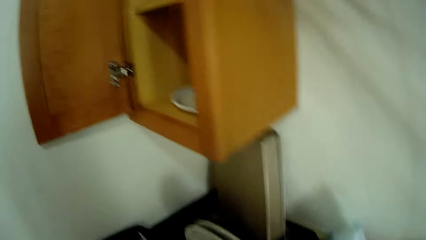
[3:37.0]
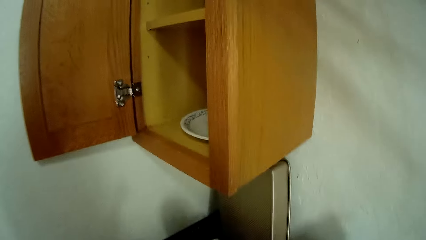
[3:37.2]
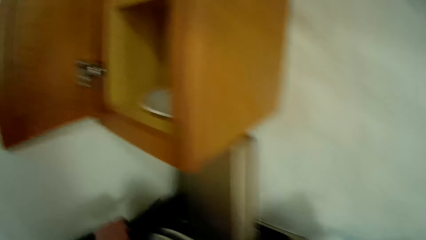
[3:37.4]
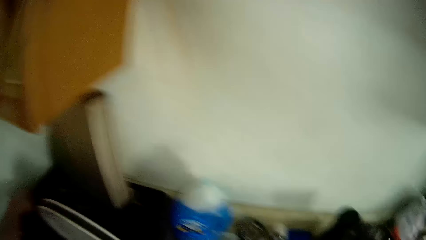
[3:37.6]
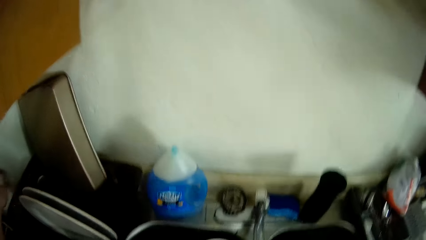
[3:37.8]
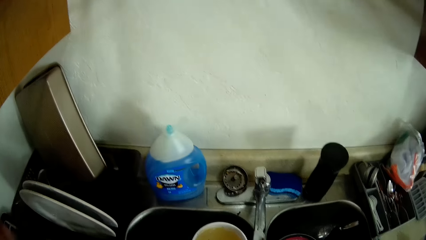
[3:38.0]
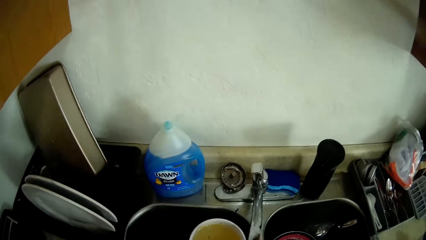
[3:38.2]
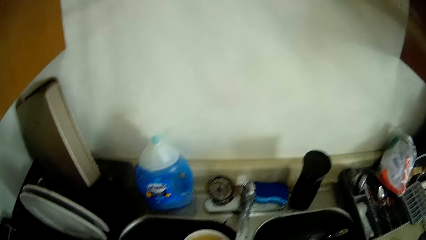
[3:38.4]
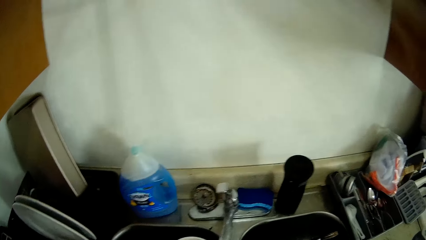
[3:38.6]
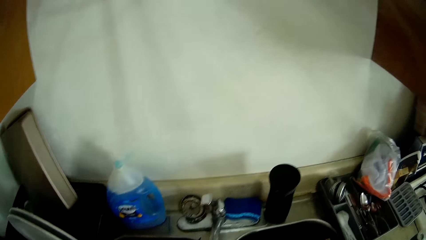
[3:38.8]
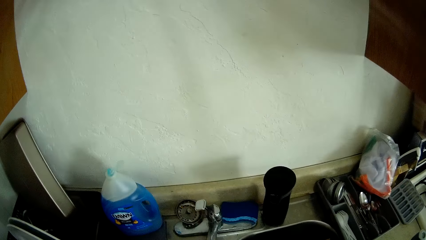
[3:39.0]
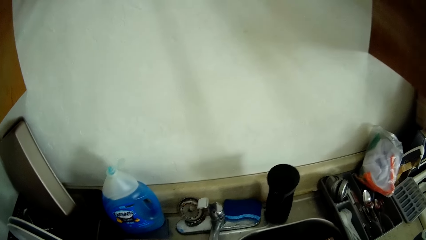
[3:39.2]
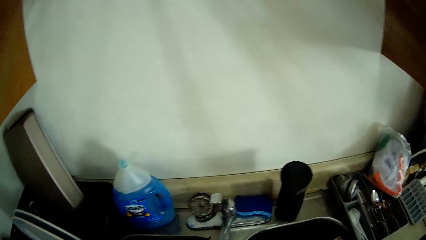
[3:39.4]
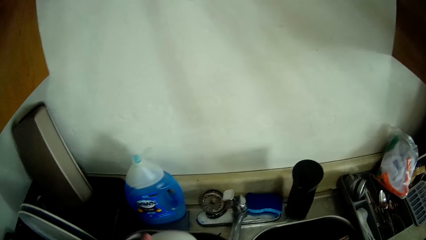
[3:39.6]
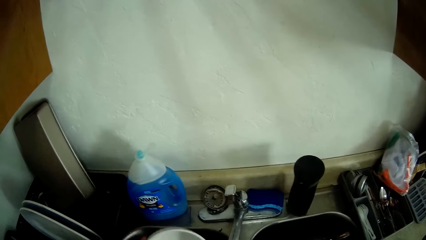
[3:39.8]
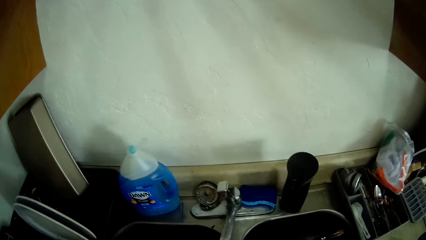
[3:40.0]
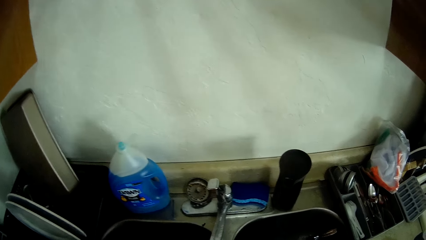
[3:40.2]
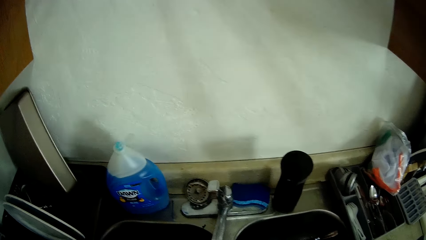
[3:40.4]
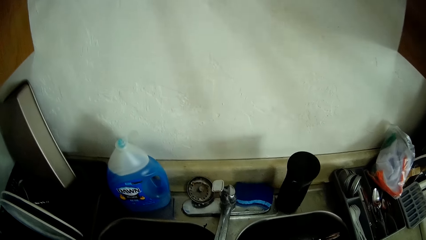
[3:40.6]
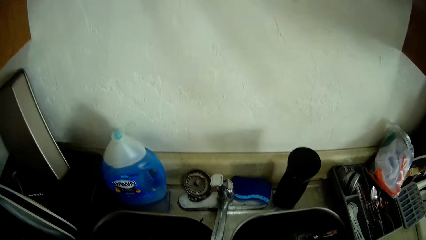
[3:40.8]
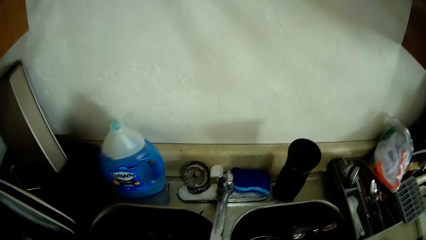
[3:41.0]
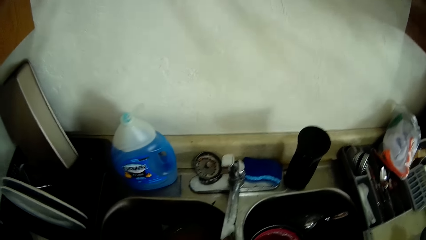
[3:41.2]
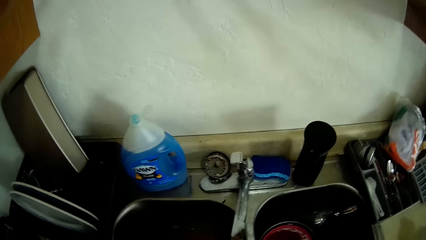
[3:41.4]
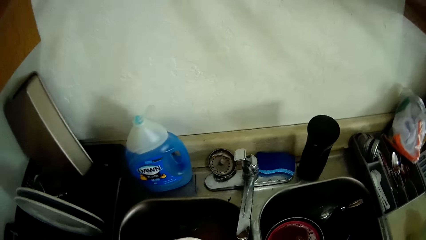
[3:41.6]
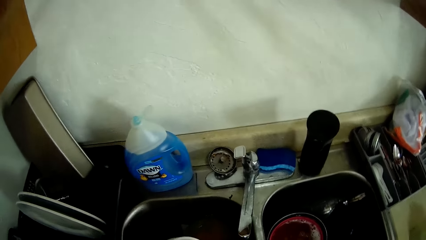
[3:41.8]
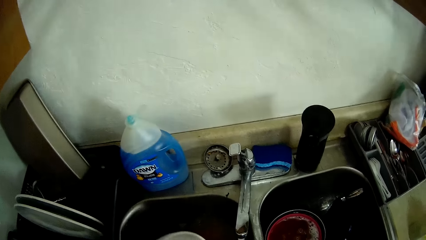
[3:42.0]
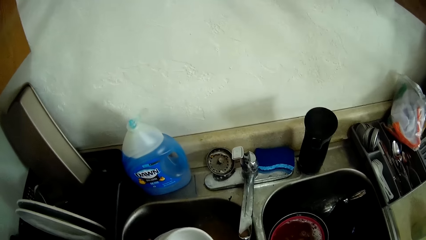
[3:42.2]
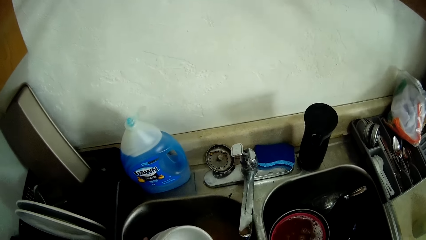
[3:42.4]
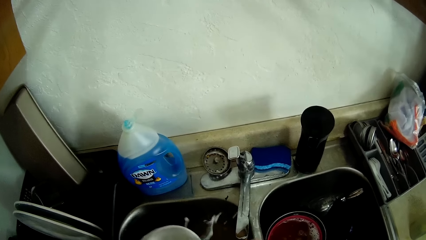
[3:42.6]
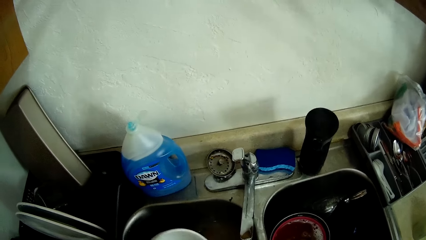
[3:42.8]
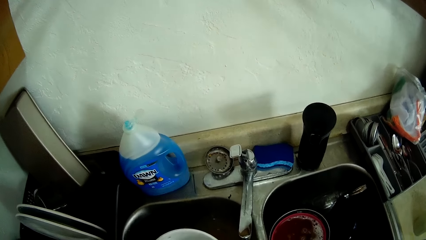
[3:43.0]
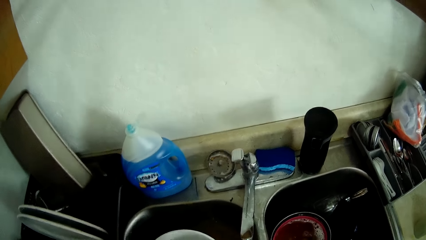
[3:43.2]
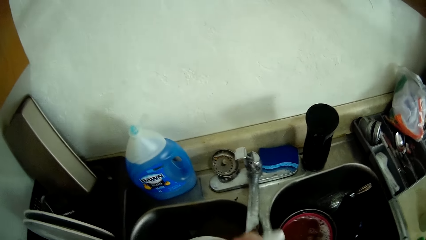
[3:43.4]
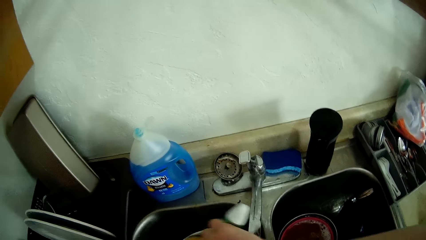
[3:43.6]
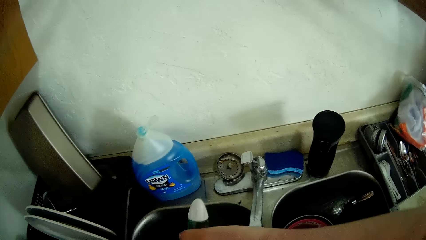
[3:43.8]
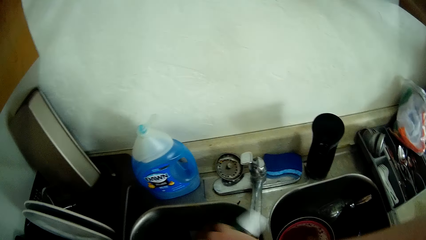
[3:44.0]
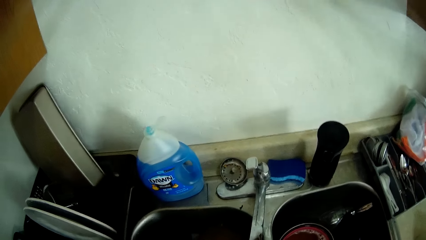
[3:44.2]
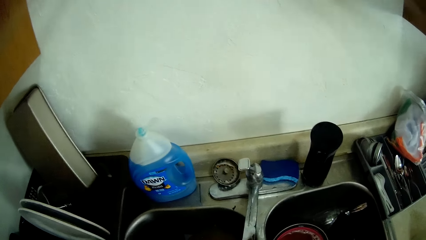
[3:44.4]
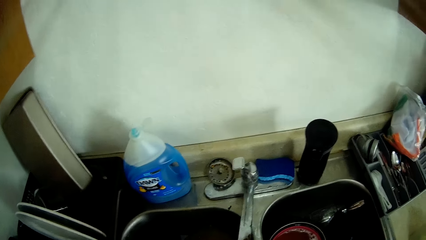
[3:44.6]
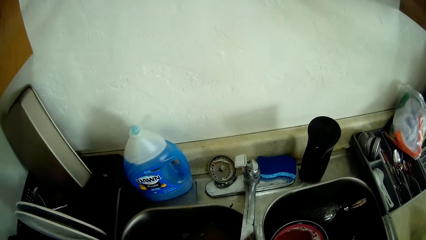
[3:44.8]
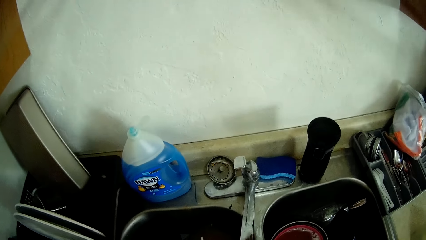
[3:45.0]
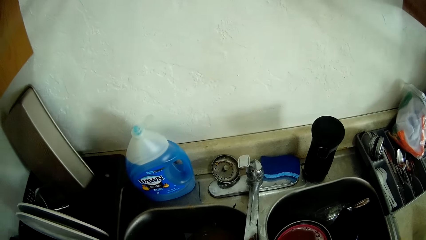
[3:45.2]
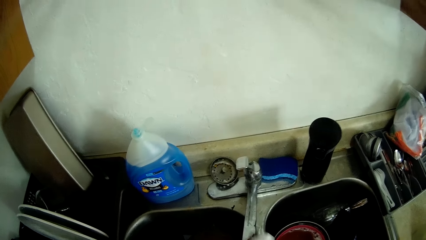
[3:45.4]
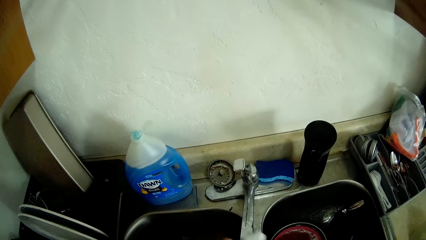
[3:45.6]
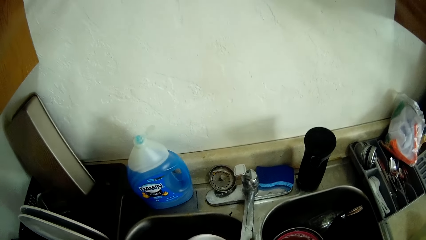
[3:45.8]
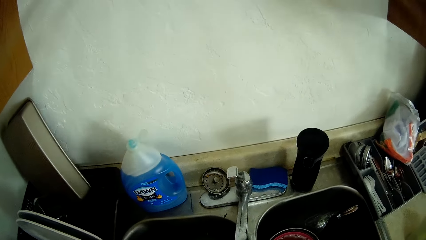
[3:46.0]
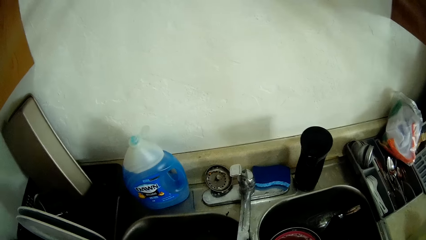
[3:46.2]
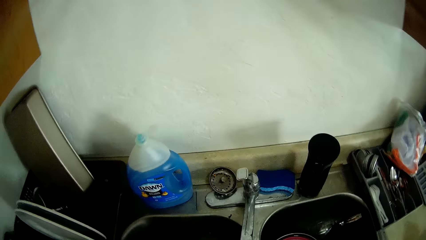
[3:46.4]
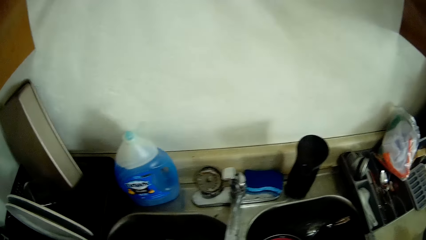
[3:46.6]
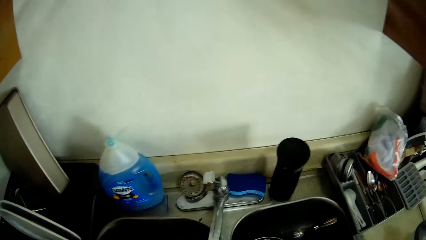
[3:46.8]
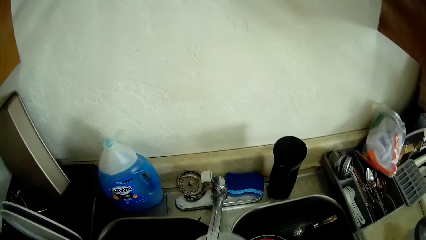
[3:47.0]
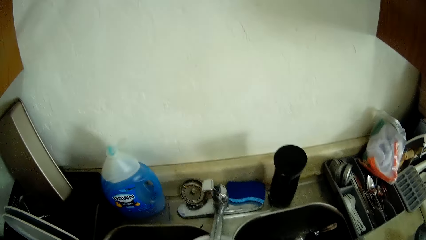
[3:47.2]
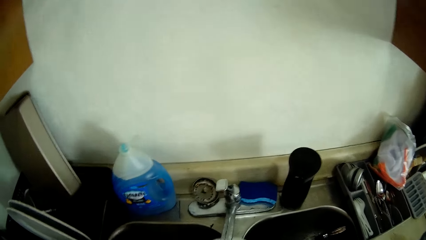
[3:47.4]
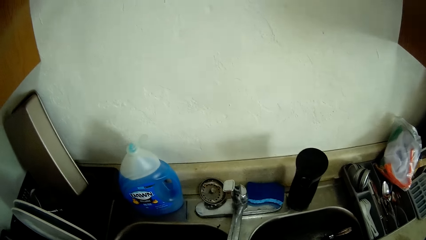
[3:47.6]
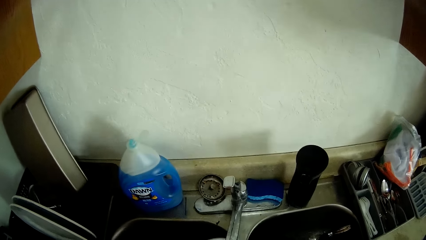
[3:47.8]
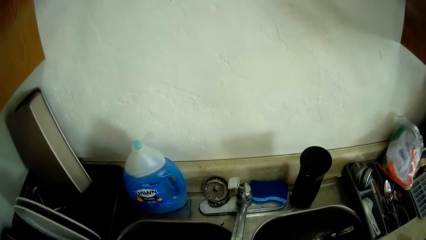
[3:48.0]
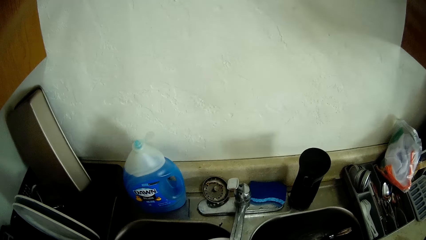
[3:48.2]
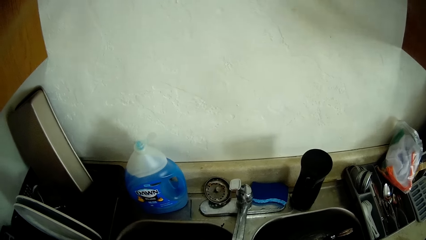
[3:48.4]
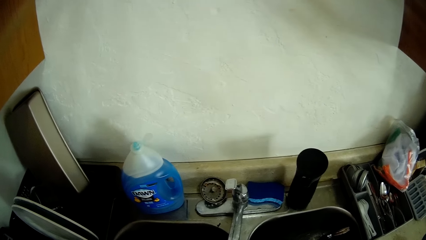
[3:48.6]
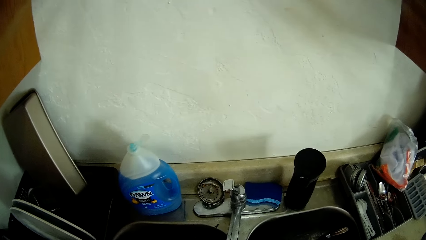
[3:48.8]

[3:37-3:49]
The camera wearer places the fork onto the kitchen worktop with her left hand. She washes another plate with the sponge.

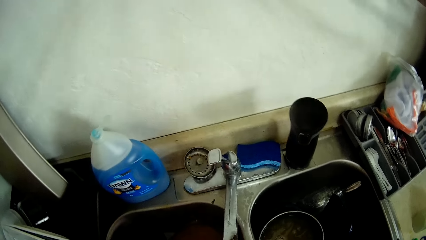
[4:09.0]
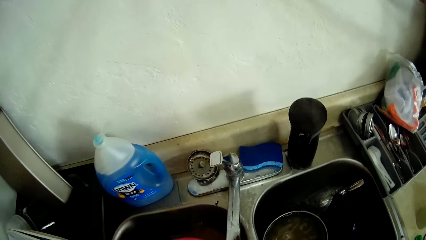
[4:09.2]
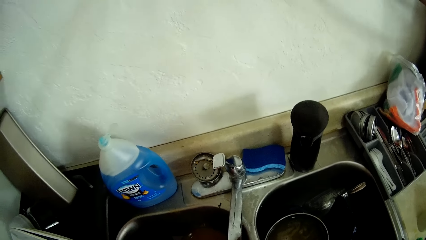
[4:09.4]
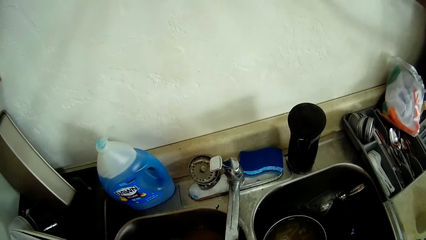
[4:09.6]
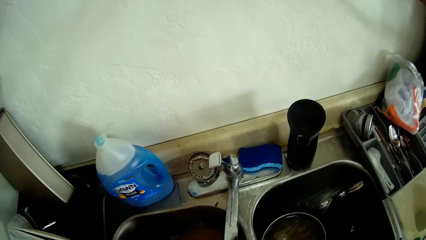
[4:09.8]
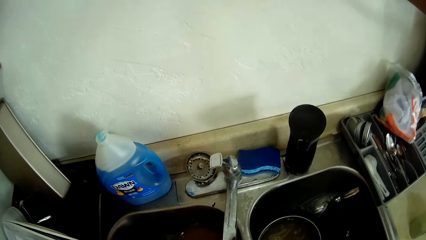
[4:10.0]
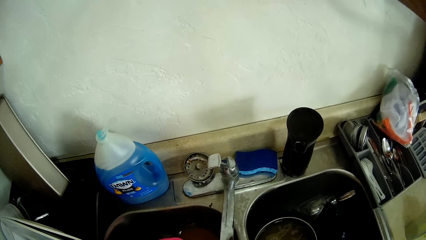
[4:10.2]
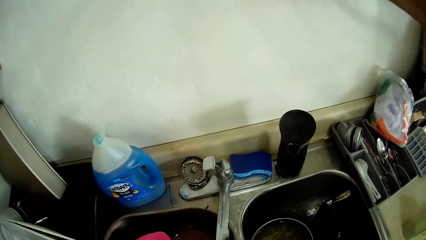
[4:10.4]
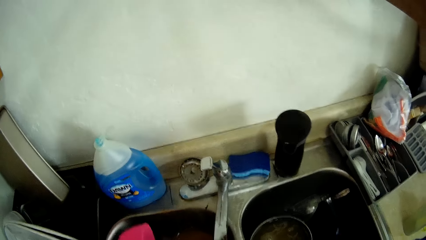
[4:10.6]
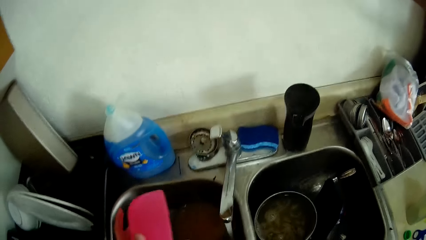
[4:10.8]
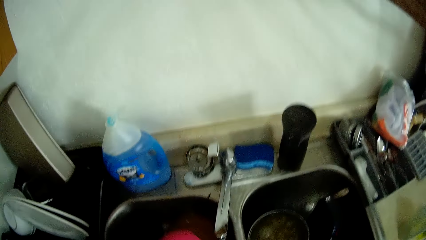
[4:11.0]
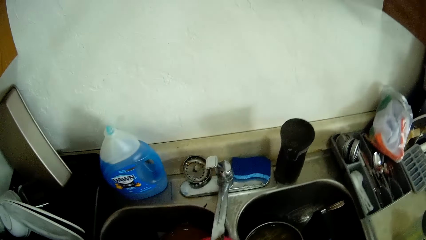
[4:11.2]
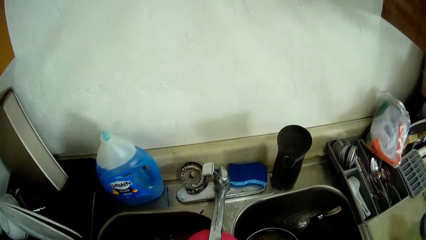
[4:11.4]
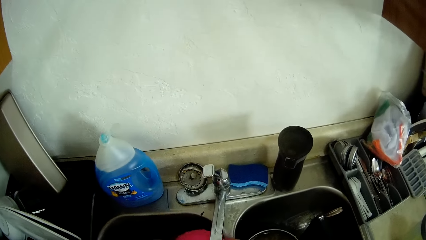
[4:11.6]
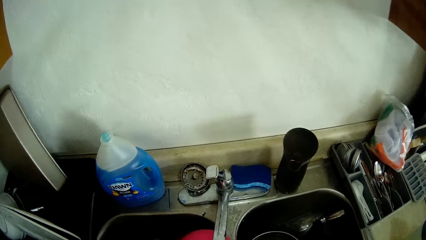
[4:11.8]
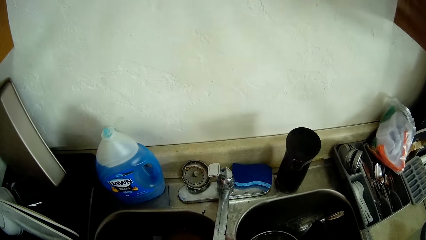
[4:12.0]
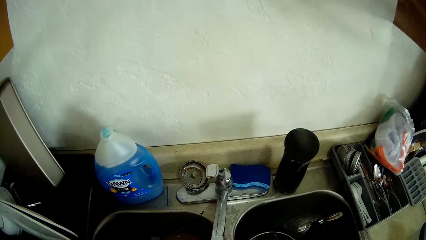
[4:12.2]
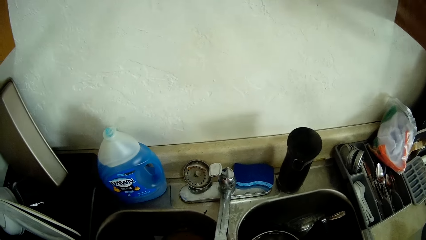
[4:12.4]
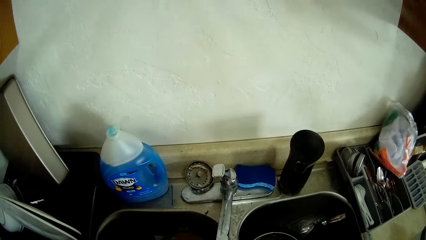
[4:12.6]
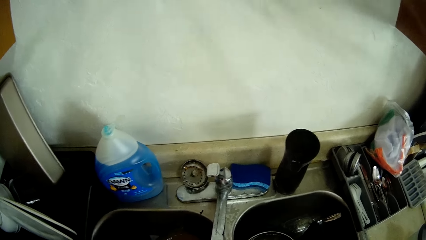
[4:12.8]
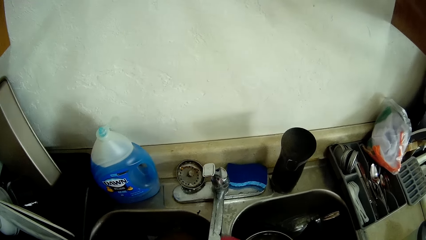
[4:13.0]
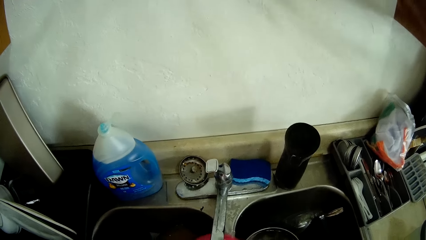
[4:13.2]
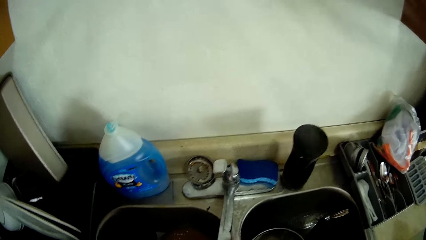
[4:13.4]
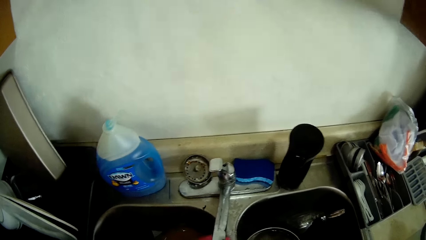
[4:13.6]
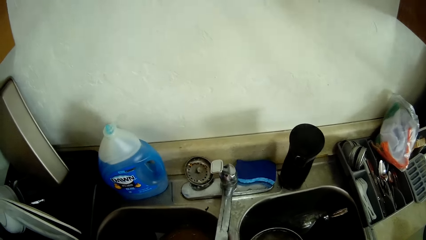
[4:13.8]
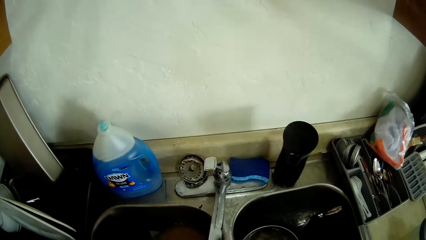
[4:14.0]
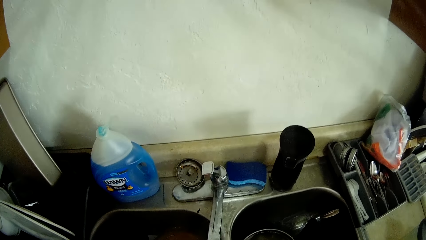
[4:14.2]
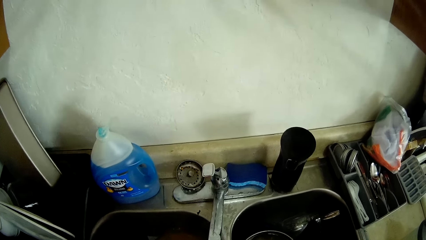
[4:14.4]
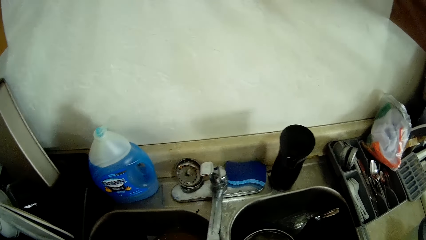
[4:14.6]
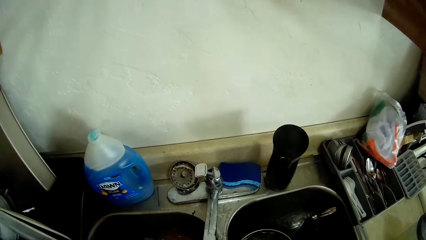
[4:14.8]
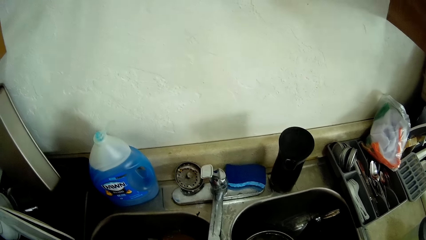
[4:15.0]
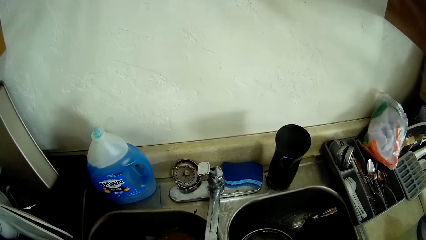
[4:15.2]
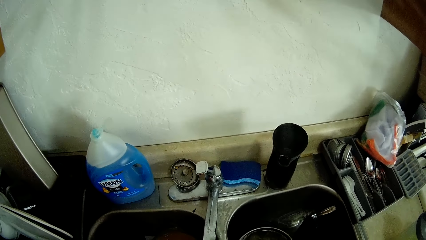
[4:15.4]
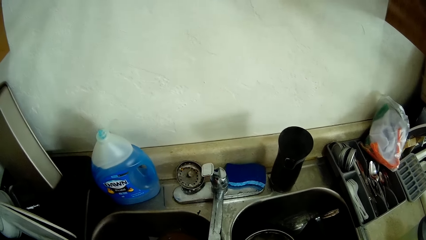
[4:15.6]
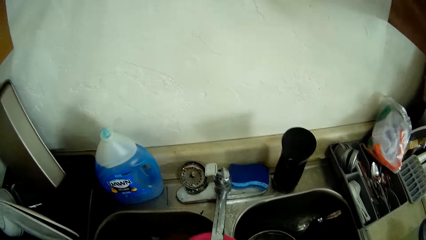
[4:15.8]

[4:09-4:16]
The camera wearer washes a red bowl with the sponge.
